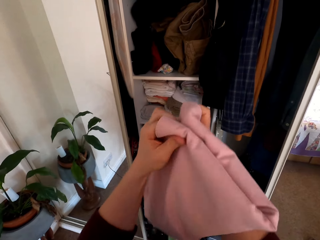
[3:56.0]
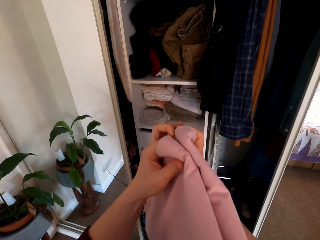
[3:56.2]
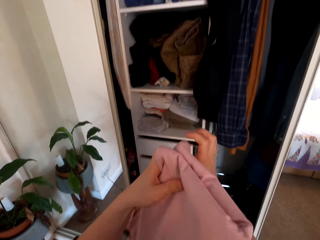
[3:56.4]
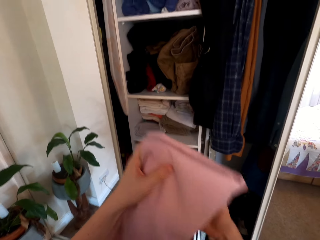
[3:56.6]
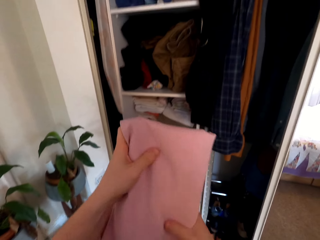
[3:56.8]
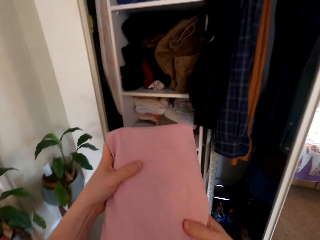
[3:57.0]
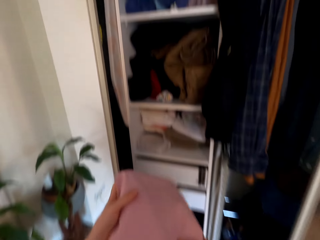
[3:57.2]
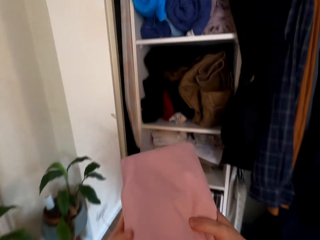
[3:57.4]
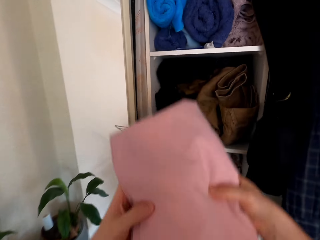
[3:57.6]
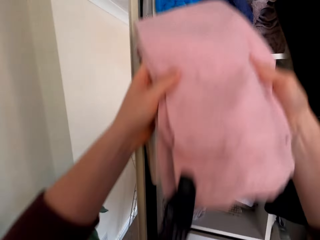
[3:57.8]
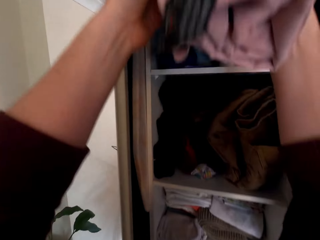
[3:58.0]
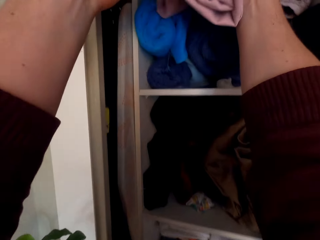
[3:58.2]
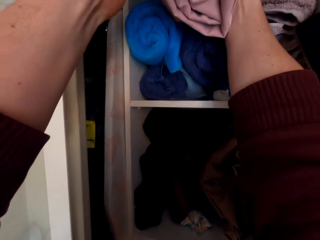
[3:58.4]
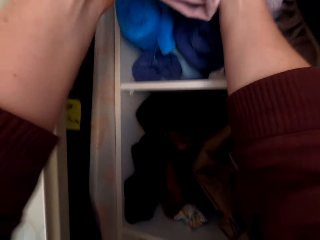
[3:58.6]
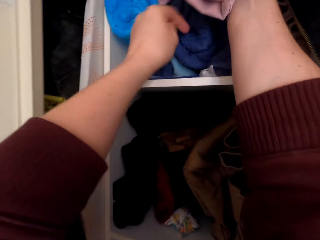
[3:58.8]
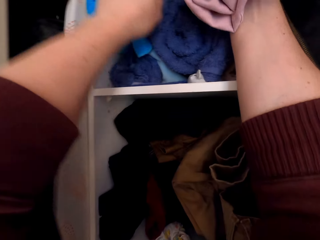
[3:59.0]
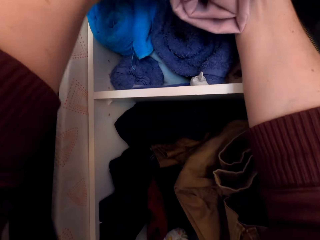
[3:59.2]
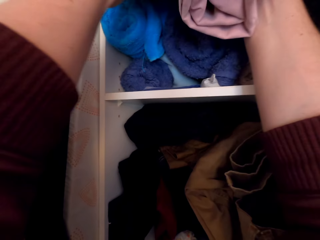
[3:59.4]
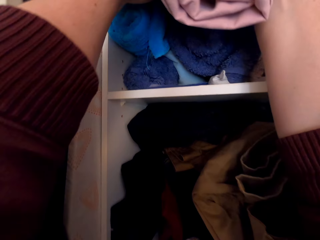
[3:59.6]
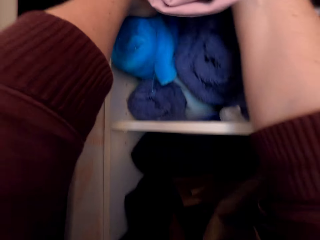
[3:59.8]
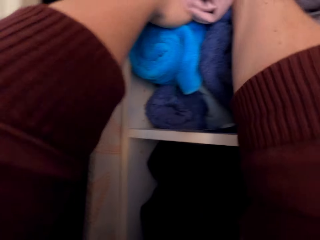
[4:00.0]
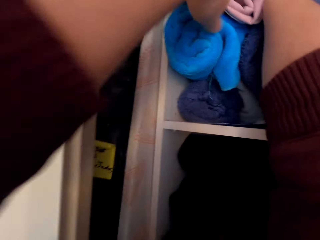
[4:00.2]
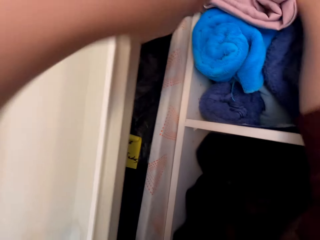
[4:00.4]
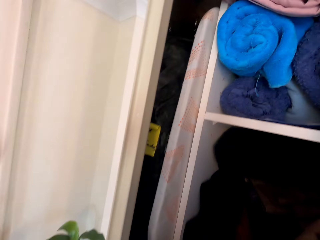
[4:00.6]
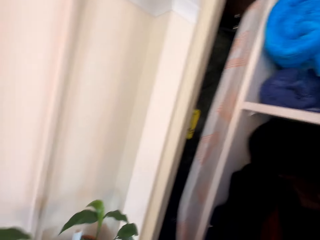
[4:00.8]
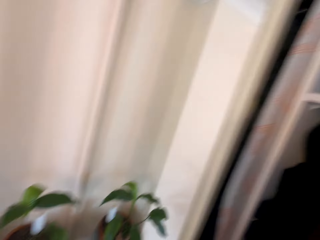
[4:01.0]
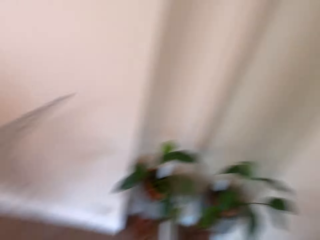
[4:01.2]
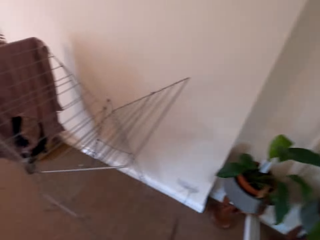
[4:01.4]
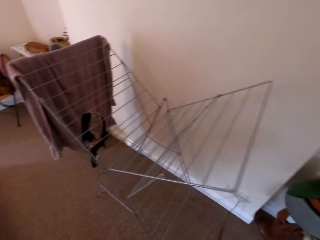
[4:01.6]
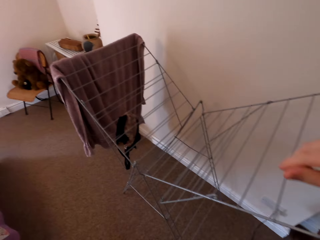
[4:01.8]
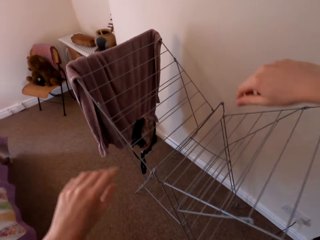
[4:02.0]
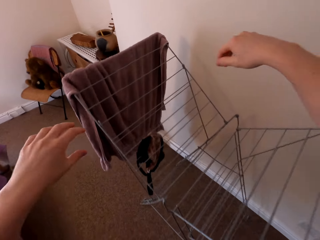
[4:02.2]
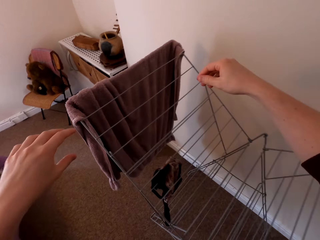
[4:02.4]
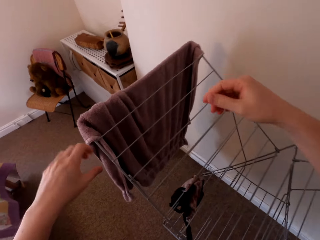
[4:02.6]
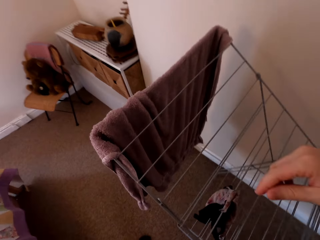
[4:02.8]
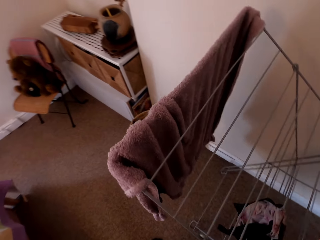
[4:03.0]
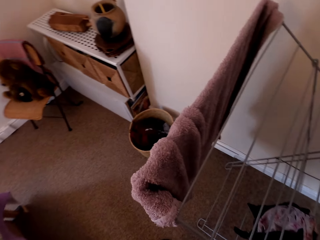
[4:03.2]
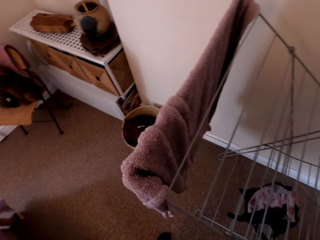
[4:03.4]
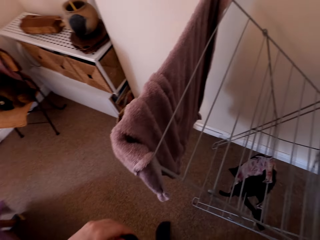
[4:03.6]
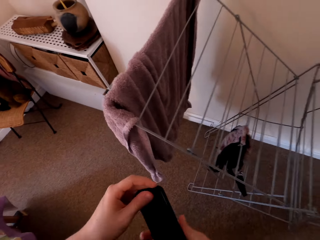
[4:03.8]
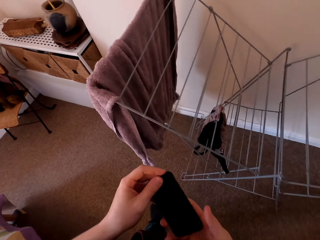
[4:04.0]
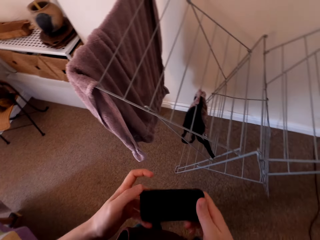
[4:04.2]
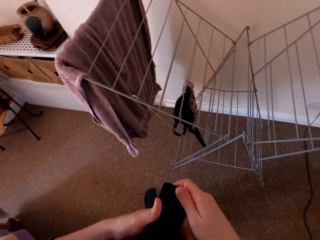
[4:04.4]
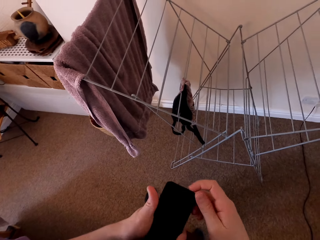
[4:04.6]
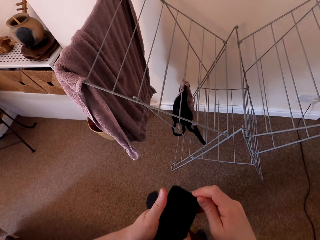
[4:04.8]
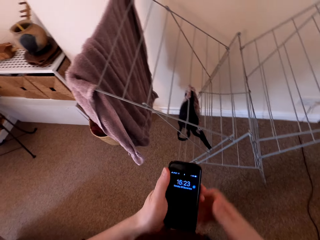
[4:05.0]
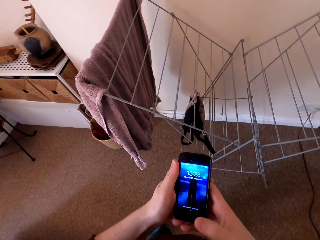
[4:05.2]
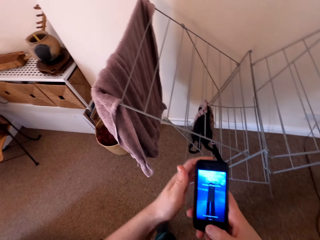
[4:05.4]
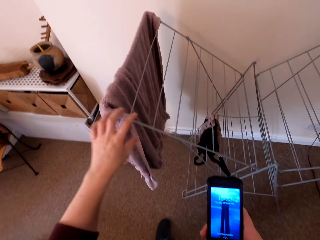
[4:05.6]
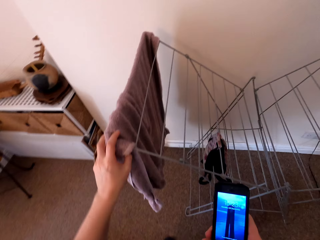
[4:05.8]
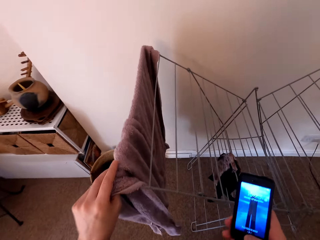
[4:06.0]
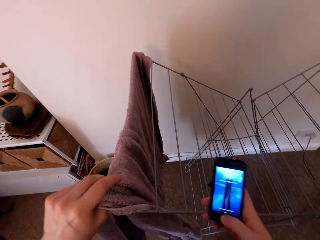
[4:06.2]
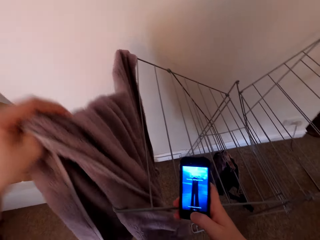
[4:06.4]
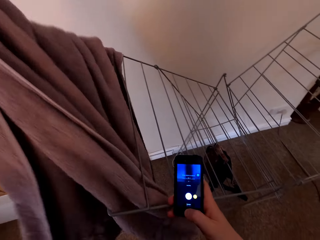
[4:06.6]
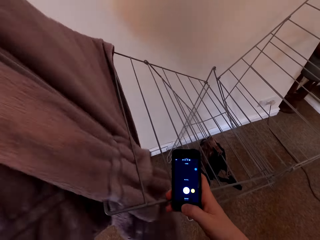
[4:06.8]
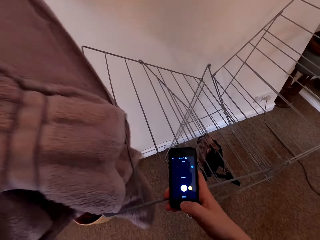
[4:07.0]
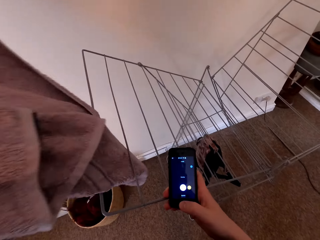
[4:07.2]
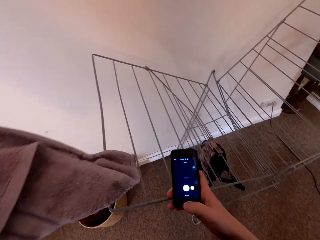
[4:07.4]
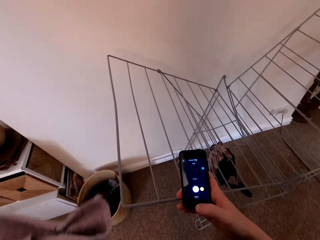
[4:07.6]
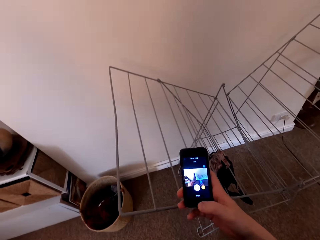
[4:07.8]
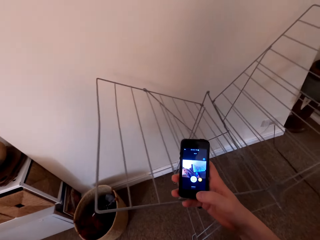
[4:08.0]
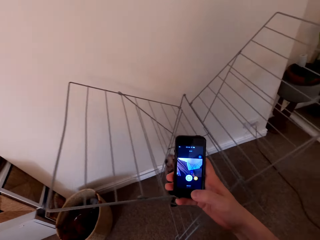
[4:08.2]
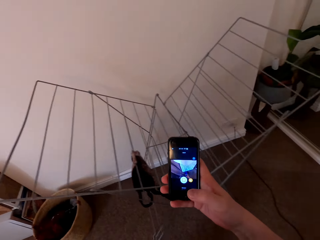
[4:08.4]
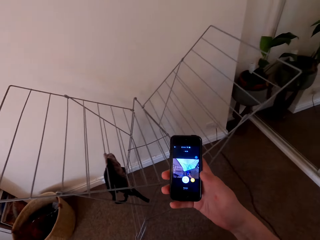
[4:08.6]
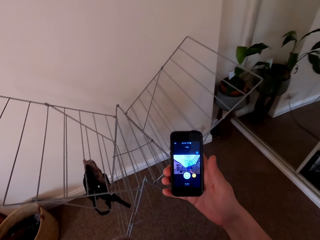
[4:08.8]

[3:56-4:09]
The camera wearer puts the clothes in the wardrobe shelf. They turn around. They lift hands to the hanger stand. They lower hands. They hold a phone. They unlock the phone. They touch a towel on the hanger stand with one hand. They take the towel. They scroll on the phone.

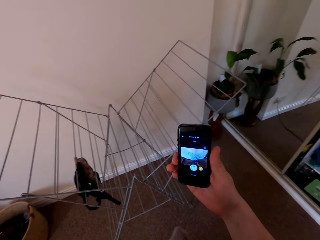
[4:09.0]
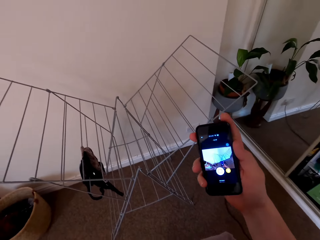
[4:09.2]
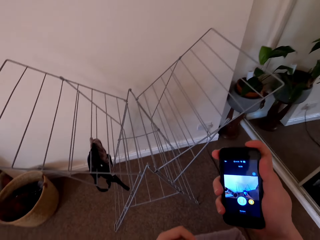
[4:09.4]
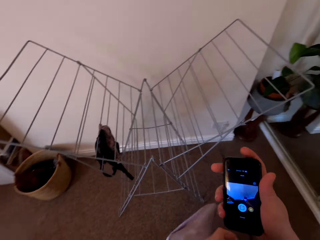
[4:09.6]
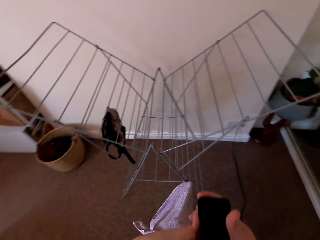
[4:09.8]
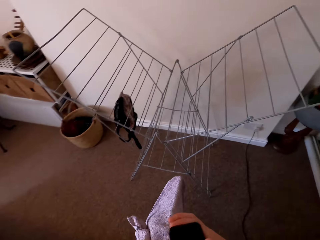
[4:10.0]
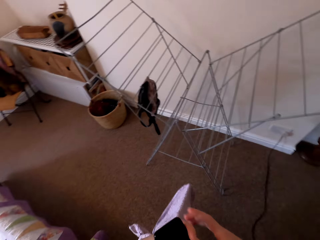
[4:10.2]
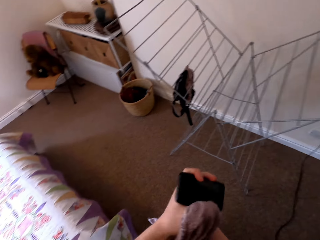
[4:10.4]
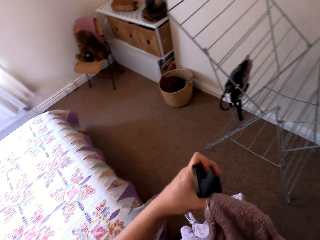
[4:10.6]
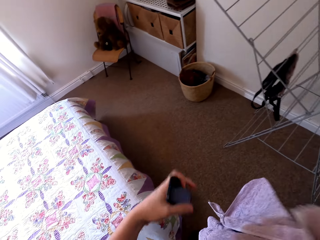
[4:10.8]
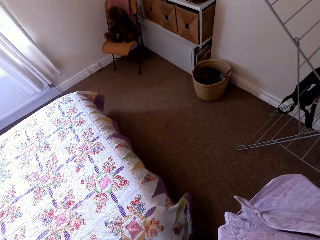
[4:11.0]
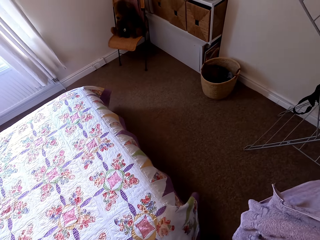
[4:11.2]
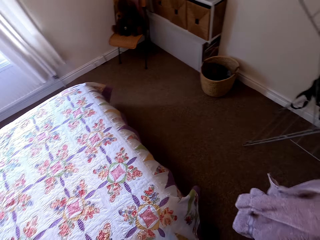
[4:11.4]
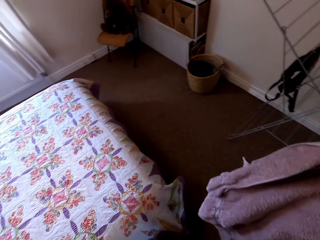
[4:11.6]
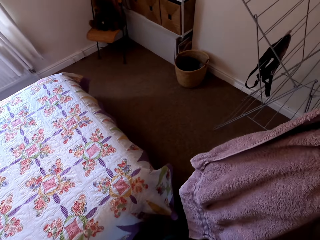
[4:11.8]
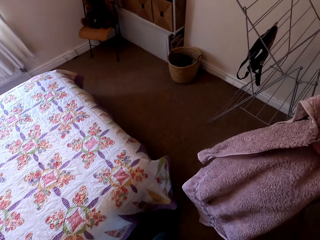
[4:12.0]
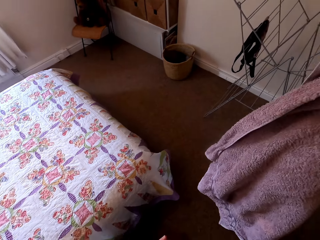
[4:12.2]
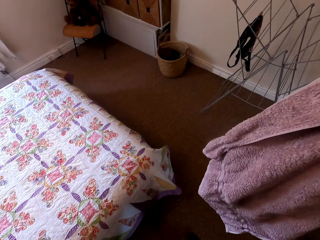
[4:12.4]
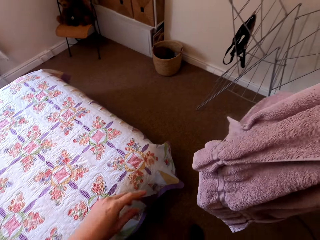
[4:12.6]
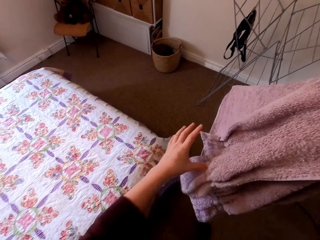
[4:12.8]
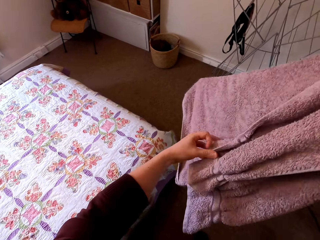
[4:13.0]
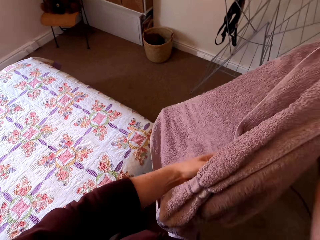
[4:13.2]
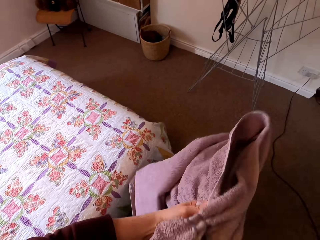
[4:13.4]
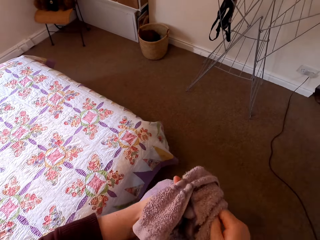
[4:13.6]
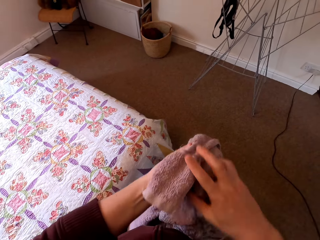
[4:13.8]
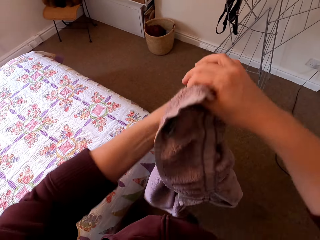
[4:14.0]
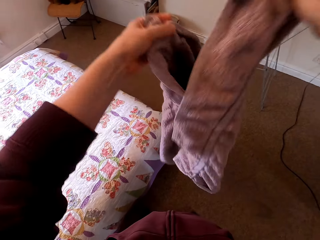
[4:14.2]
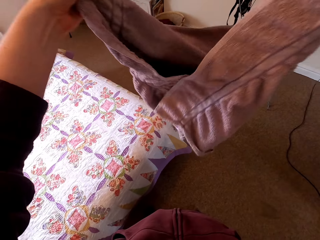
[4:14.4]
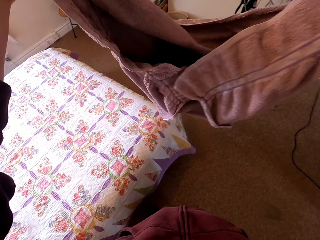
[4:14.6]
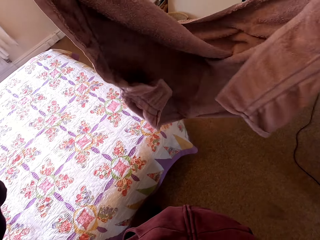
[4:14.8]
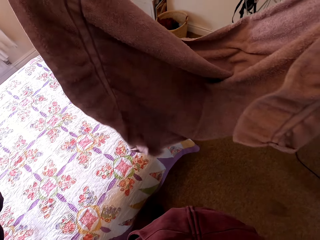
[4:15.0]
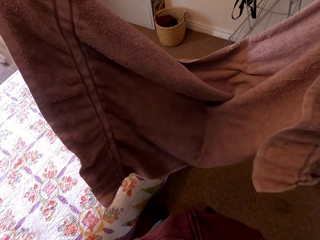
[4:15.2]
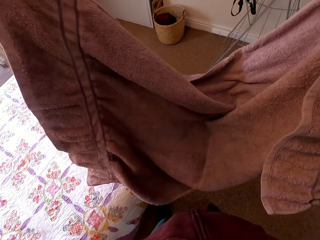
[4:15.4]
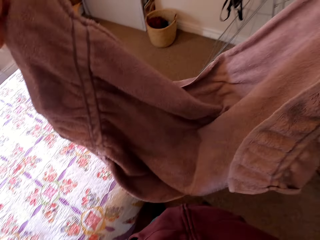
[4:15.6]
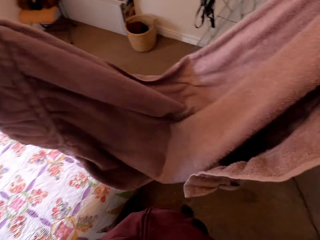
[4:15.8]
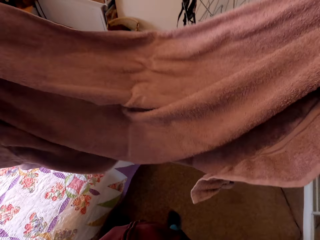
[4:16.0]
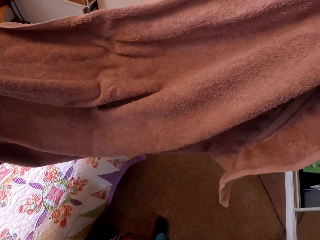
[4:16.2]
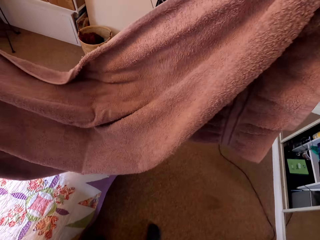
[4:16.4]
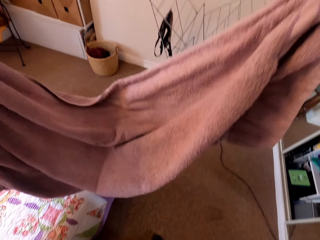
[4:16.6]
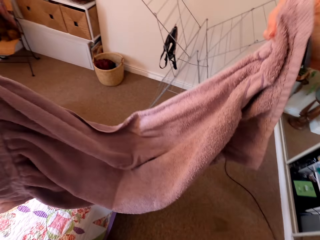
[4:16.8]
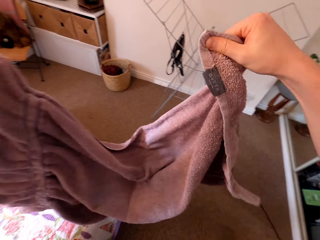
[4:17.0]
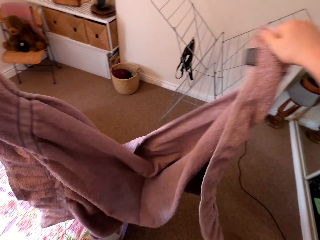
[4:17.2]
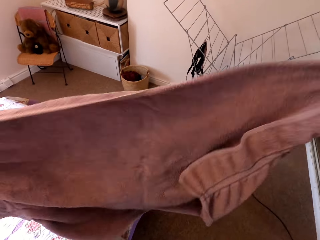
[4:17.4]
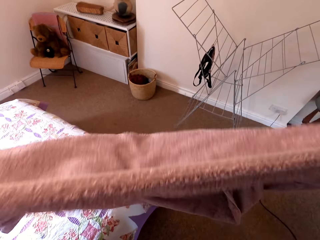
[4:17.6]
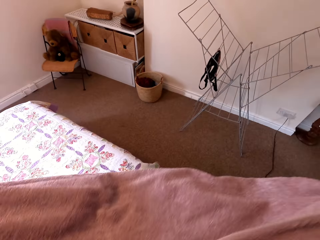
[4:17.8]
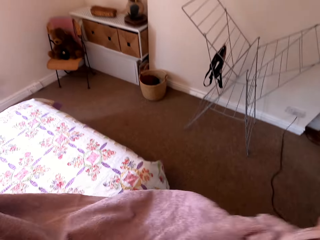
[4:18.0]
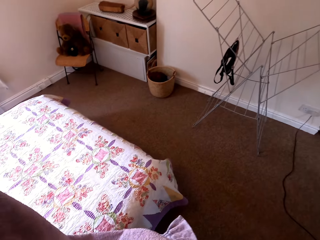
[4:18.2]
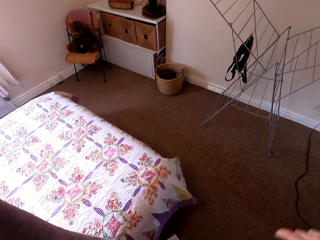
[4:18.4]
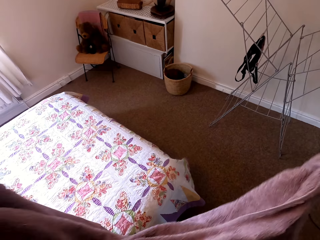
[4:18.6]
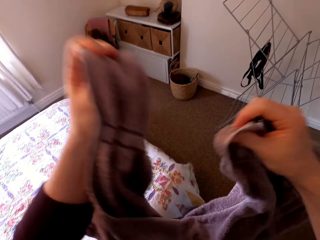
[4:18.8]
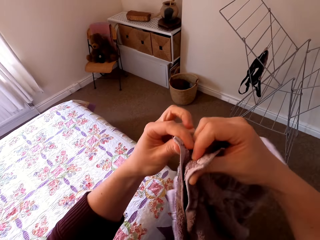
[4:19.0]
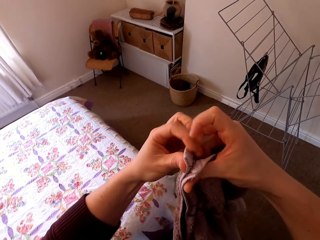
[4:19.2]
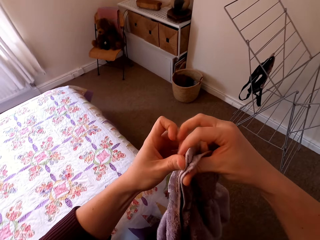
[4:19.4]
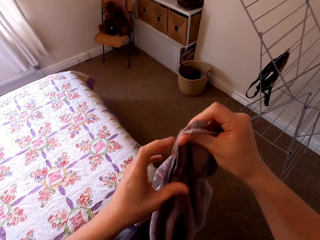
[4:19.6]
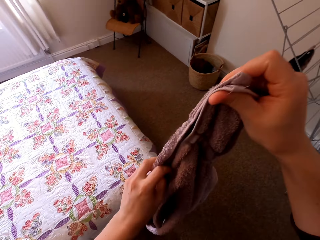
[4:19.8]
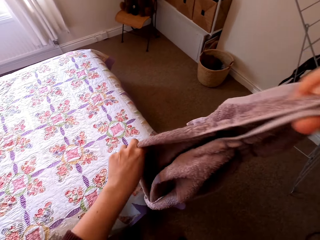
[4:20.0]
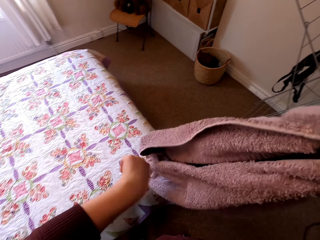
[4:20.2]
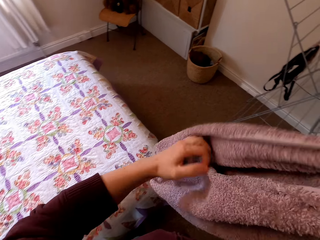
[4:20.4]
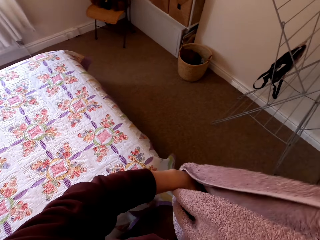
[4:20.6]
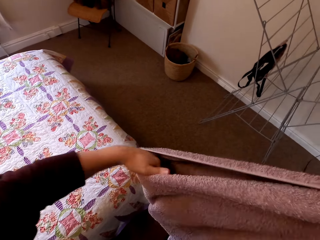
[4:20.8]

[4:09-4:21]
The camera wearer locks the phone. They close the towel. They stretch the towel. They put the phone in the pocket. They fold the towel. They hold the towel with both hands. They straighten the towel. They fold the towel.
